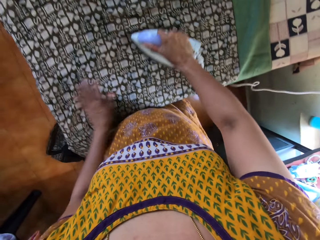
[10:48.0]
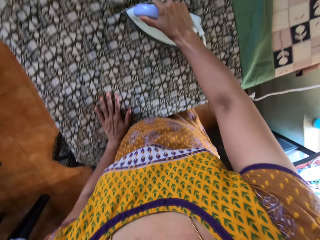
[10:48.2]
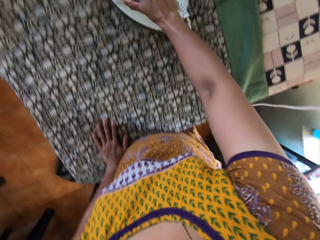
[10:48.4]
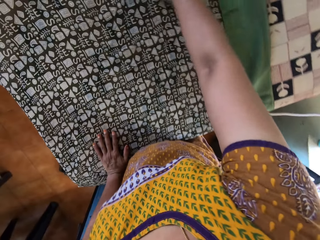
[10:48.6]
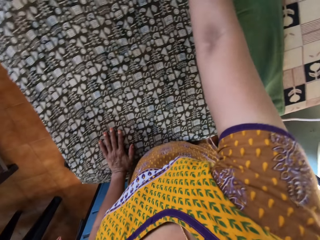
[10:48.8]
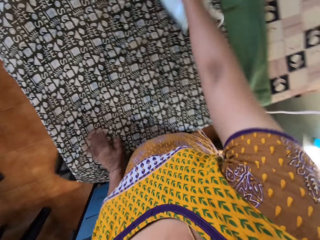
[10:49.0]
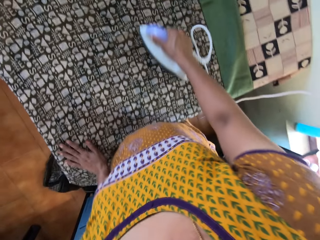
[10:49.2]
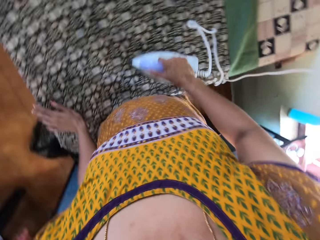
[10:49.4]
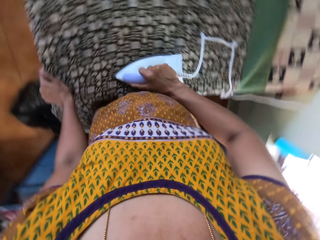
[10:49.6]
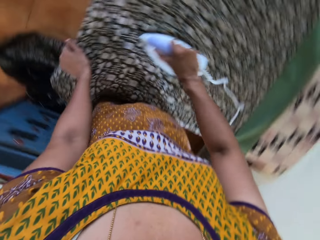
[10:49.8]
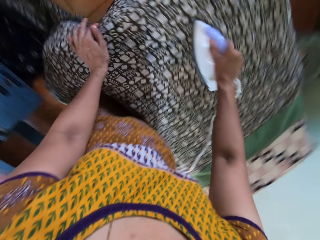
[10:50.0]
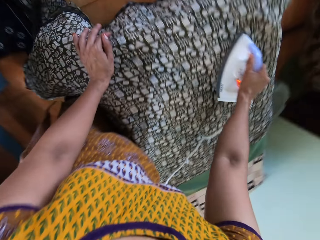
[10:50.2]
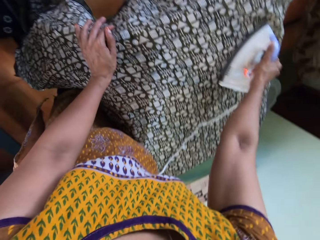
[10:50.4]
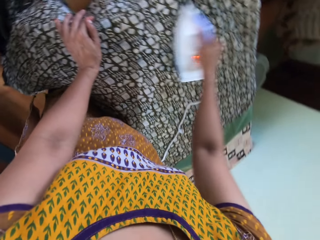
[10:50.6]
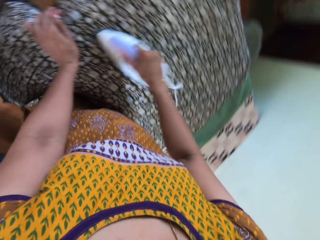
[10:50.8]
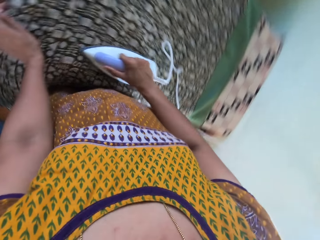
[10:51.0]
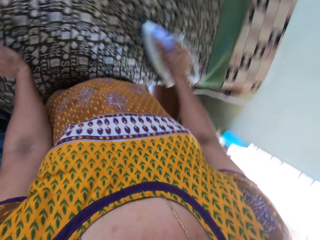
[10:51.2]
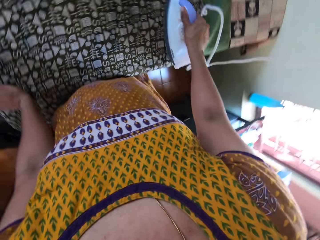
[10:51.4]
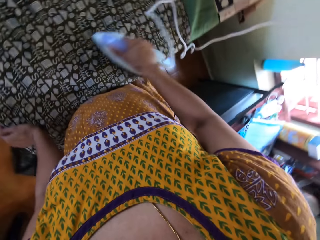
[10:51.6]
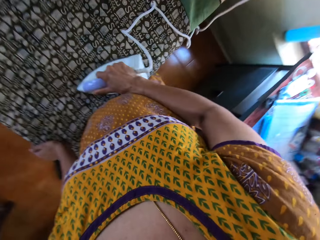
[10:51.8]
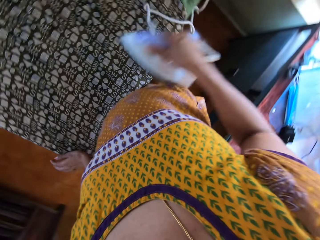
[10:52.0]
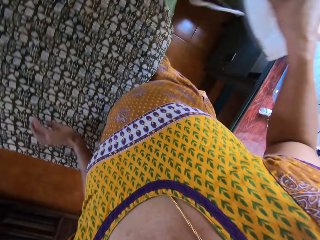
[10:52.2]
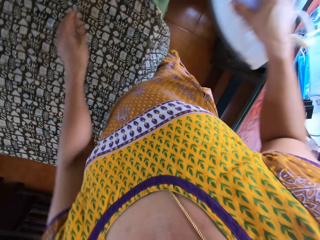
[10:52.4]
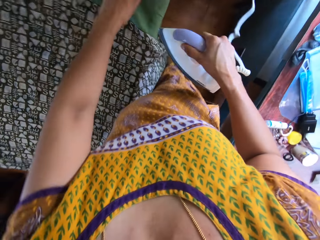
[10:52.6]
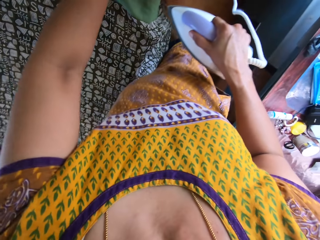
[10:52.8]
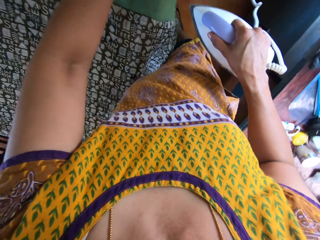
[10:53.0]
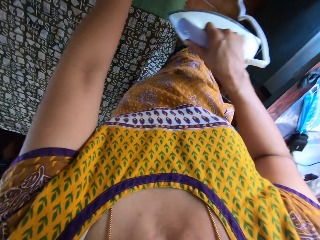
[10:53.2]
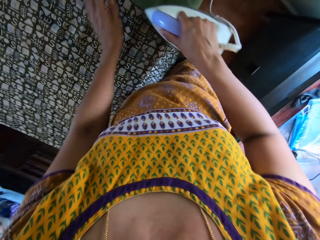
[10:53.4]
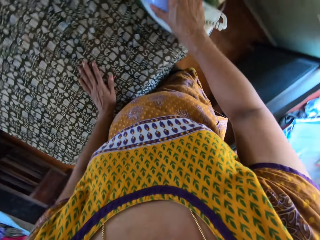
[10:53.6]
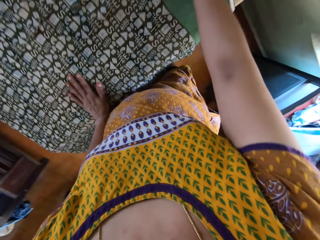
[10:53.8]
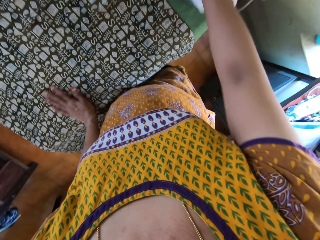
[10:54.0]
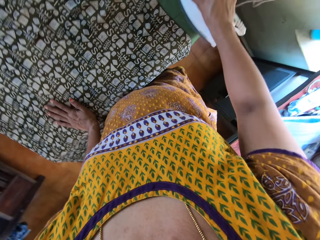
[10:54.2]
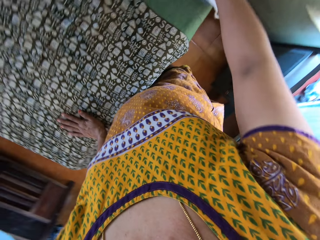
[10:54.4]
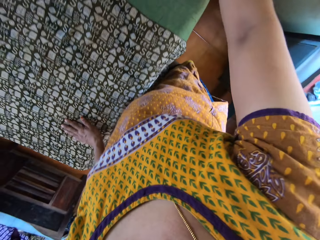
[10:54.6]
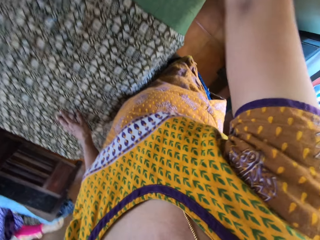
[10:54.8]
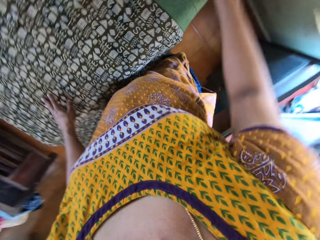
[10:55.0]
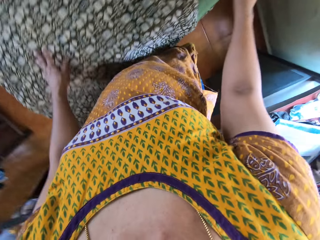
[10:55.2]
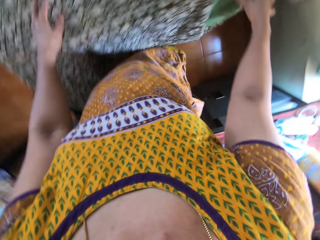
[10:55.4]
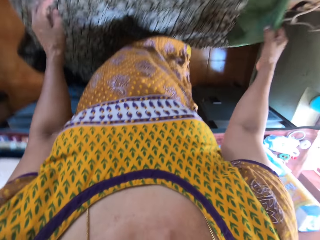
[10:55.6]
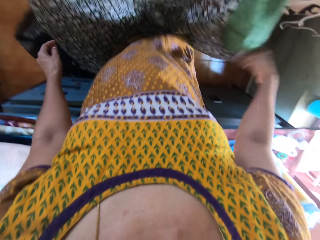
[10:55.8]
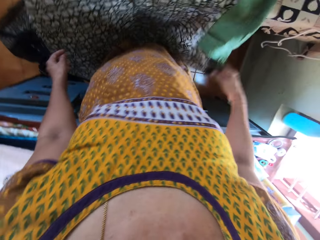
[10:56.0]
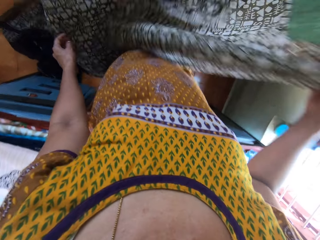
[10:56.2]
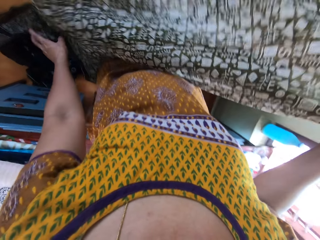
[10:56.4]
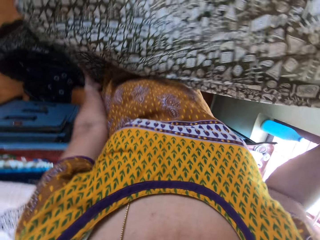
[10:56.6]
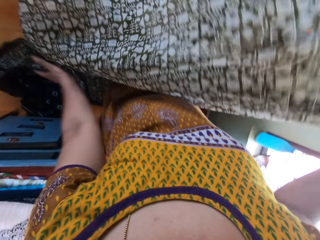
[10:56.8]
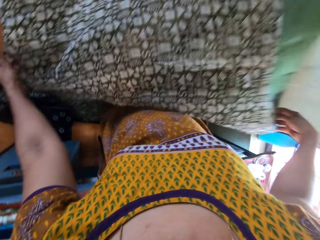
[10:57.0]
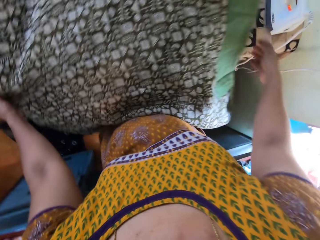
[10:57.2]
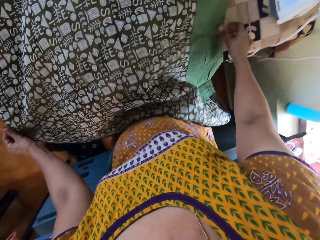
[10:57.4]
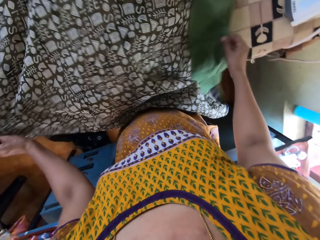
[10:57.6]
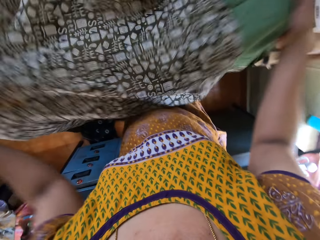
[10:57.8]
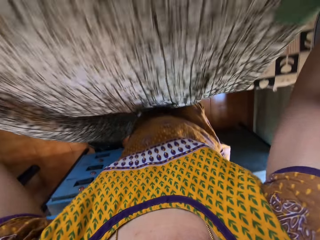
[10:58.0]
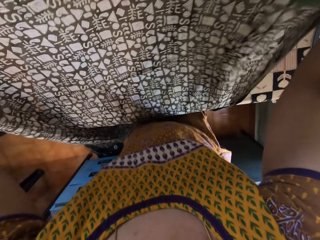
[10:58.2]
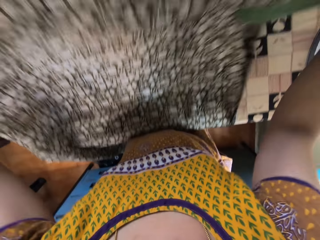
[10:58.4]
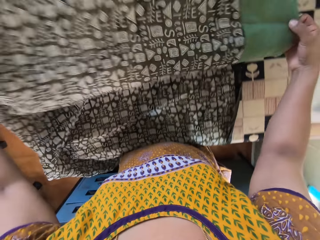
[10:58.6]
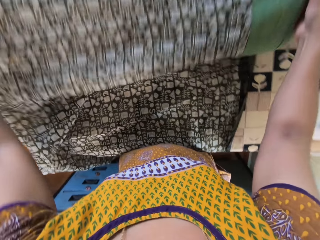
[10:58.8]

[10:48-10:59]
The camera wearer places her left hand on the fabric on the ironing board. She moves her left hand on the fabric on the ironing board. She raises the electric iron from the fabric with her right hand. She adjusts the fabric on the ironing board with her left hand. She places her left hand on the fabric on the ironing board. She raises the fabric from the ironing board with her right hand. She drops the fabric on the ironing board with her right hand. She raises the fabric from the ironing board with both hands.

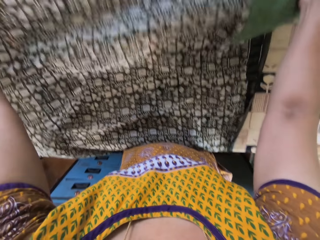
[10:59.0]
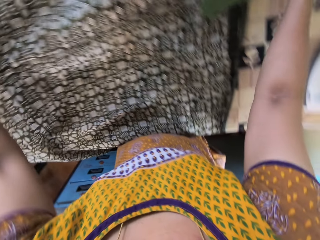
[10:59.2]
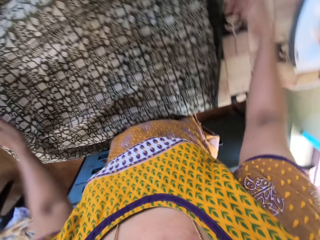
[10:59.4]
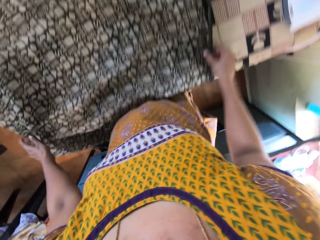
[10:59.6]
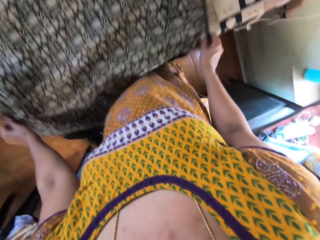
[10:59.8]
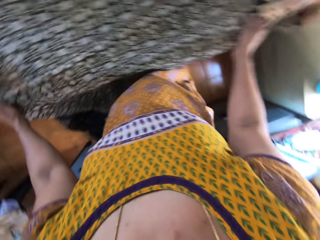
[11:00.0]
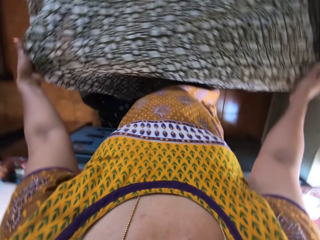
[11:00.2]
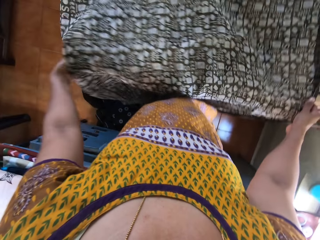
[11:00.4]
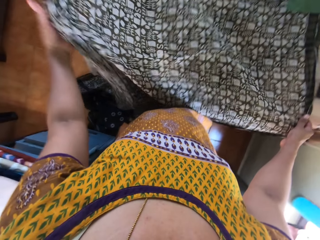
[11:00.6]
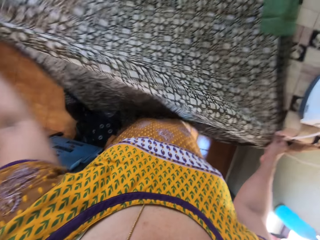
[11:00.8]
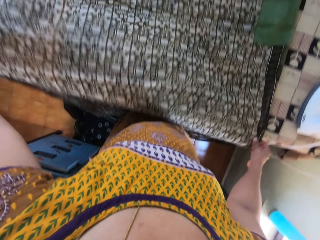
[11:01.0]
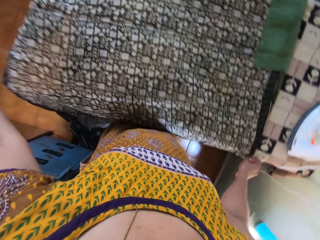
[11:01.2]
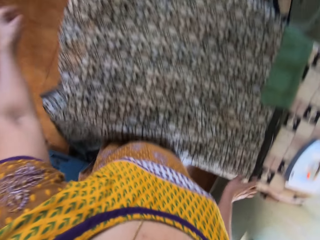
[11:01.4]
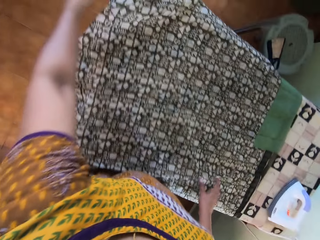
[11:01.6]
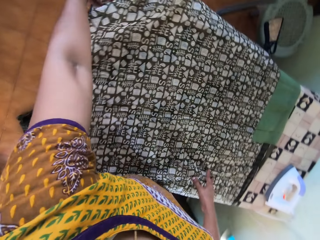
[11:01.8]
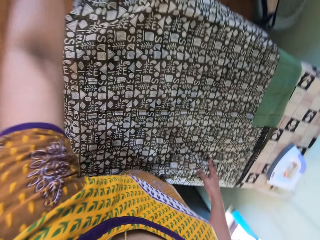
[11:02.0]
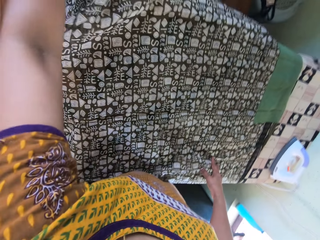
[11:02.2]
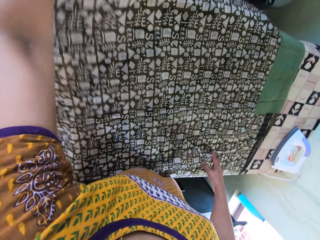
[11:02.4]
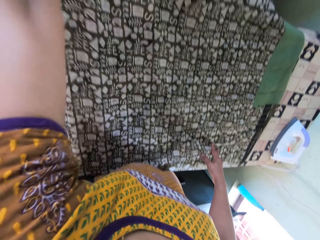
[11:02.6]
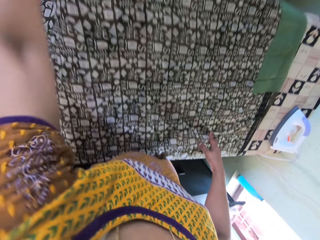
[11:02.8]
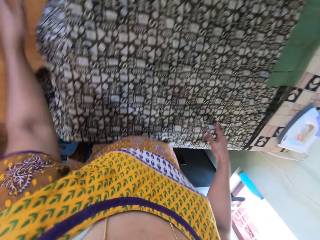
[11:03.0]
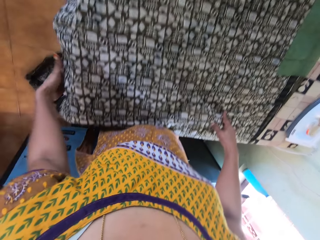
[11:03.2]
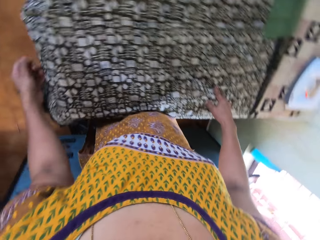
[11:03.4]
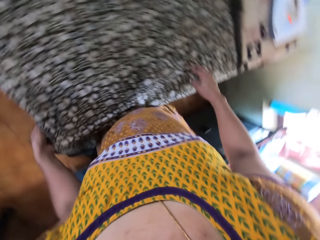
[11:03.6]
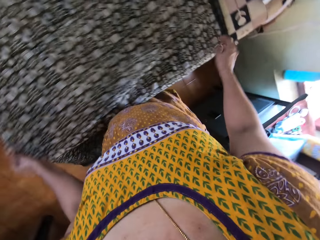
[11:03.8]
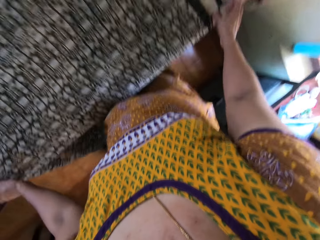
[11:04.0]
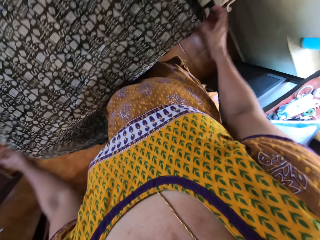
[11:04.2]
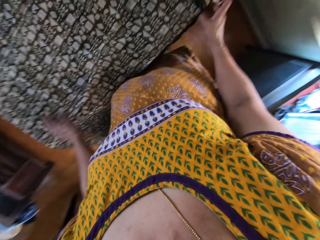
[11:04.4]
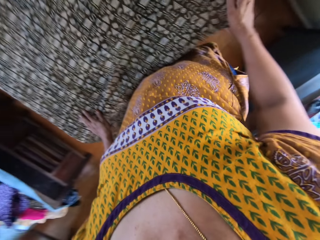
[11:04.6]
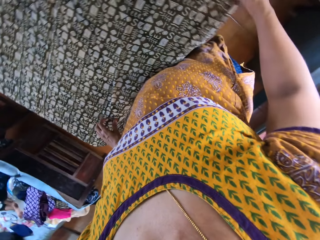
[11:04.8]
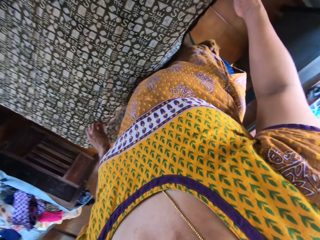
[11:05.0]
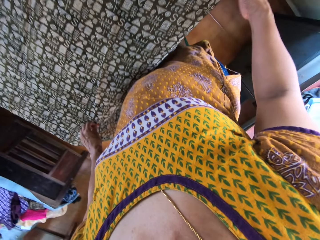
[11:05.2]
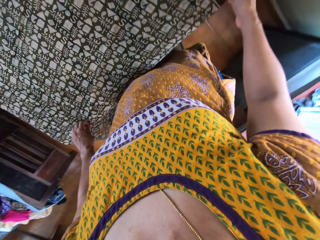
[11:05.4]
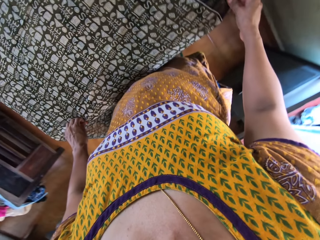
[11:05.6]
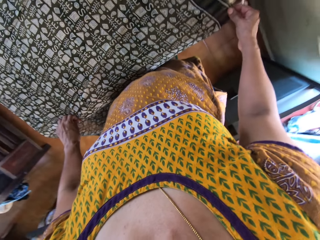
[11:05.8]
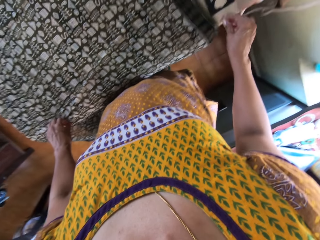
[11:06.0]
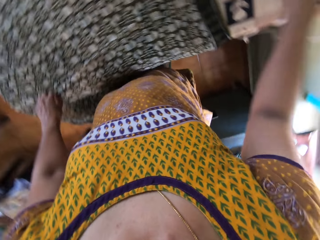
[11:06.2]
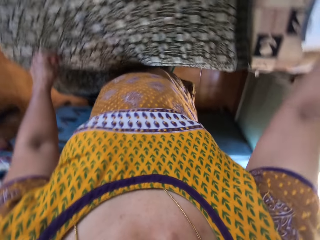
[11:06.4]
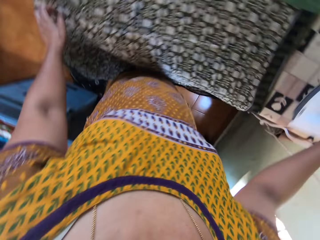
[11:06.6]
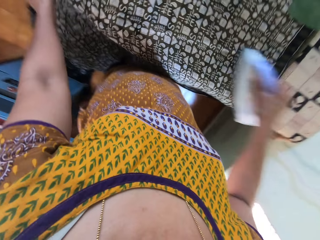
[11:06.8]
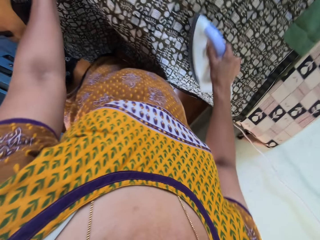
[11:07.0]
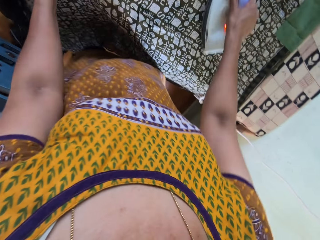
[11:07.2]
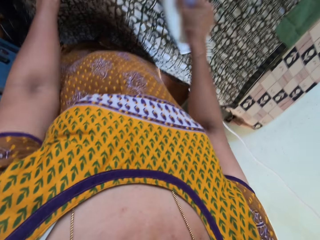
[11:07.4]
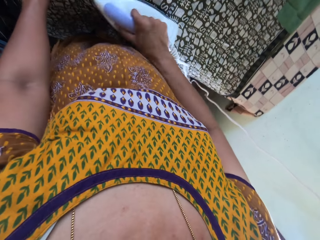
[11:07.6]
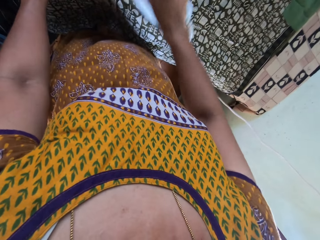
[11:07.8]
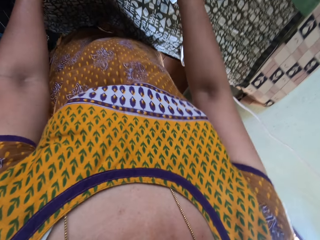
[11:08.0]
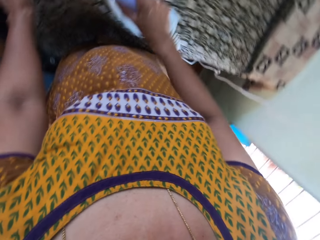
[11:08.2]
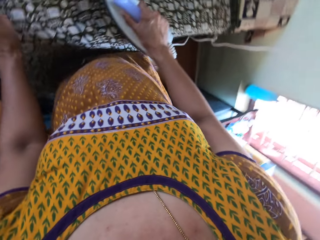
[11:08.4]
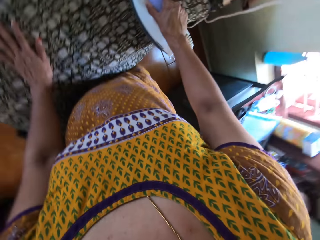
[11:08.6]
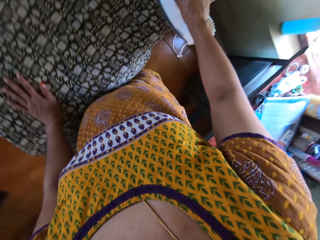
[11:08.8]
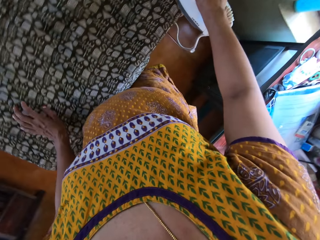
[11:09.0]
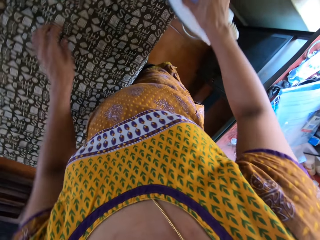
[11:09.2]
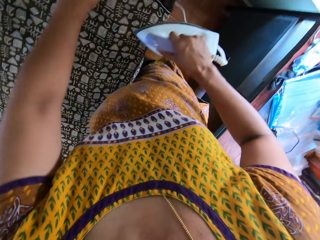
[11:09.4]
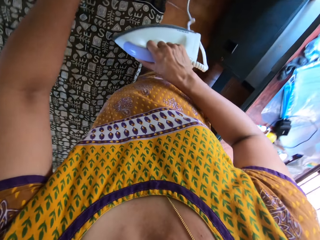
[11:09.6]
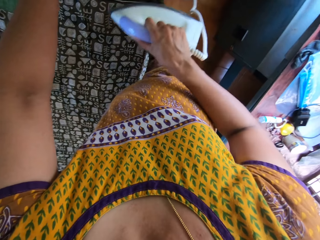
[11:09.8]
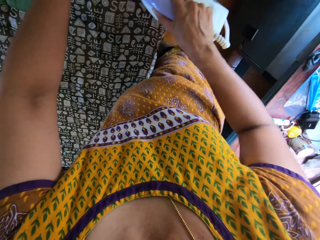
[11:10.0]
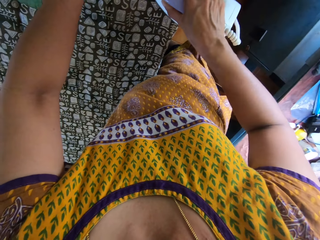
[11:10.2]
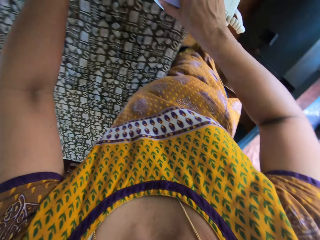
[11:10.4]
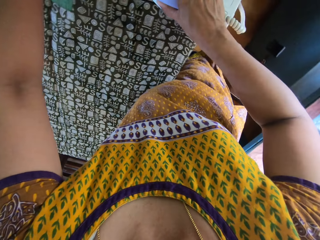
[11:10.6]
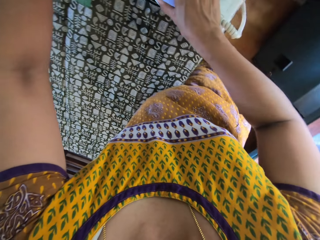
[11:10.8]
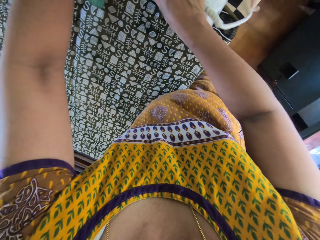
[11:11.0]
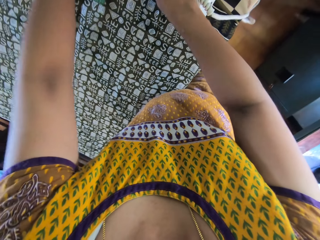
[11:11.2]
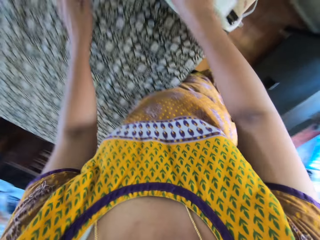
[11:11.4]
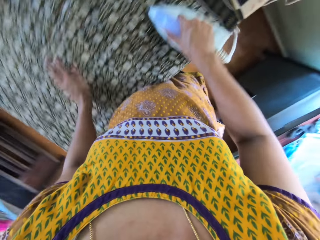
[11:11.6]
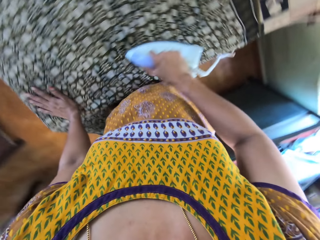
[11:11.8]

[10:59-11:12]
The camera wearer drops the fabric on the ironing board with both hands. She adjusts the fabric on the ironing board with both hands. She adjusts the fabric on the ironing board with her left hand. She does so again. She adjusts the fabric on the ironing board with both hands. She picks the electric iron from the ironing board with her right hand. She holds the iron box with her right hand. She irons the fabric on the ironing board with the electric iron in her right hand. She places her left hand on the fabric on the ironing board. She holds the fabric on the ironing board with her left hand. She adjusts the cloth with her left hand.
